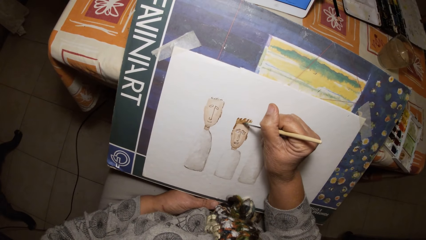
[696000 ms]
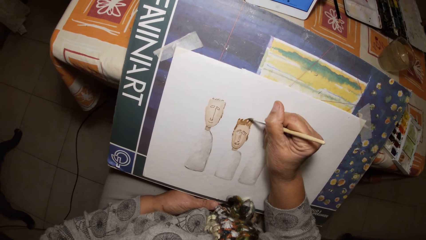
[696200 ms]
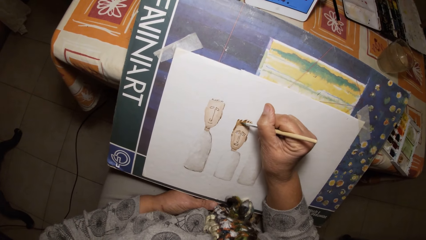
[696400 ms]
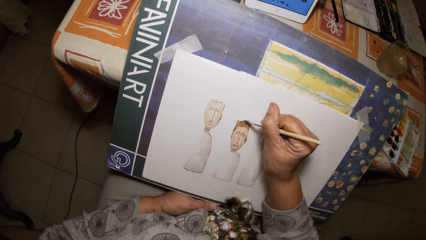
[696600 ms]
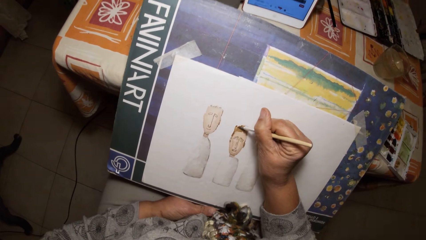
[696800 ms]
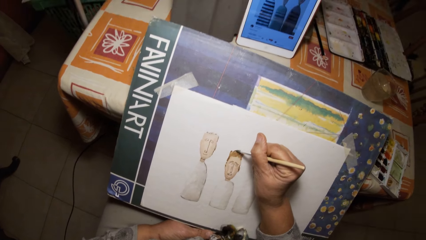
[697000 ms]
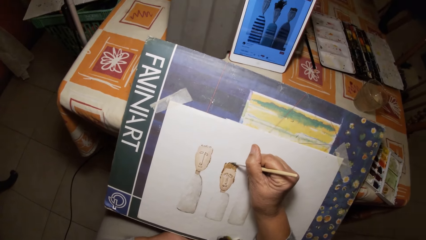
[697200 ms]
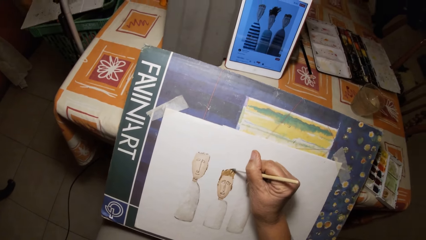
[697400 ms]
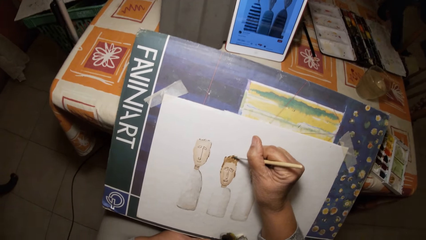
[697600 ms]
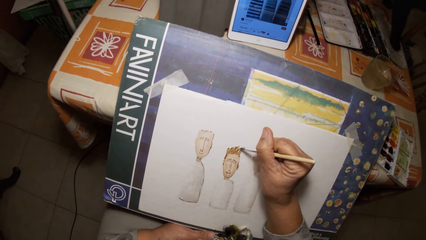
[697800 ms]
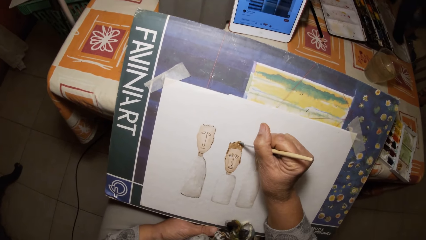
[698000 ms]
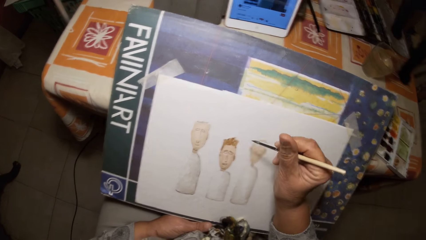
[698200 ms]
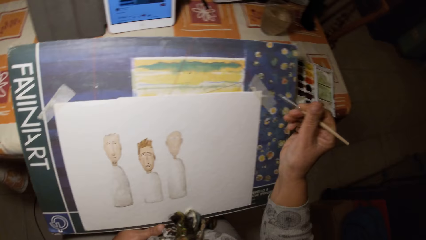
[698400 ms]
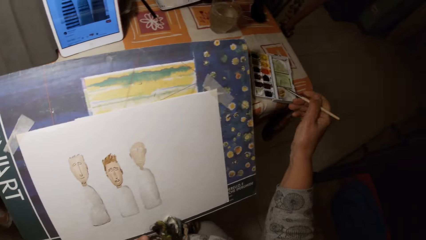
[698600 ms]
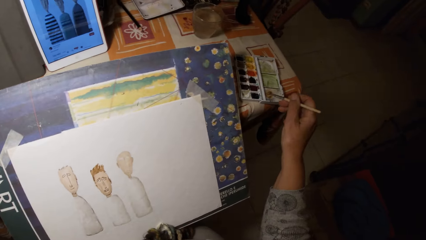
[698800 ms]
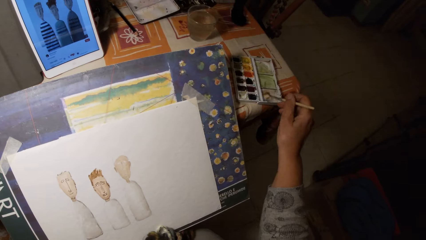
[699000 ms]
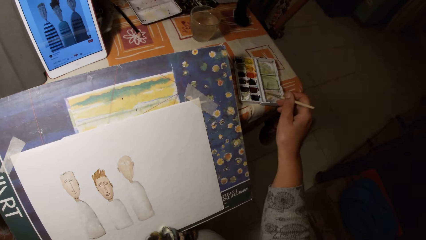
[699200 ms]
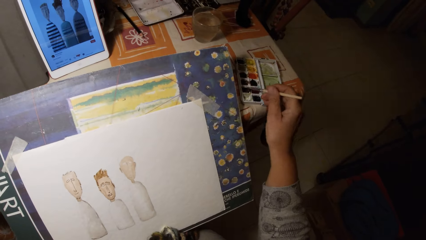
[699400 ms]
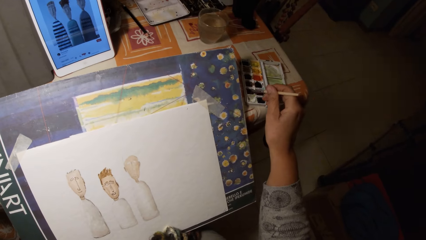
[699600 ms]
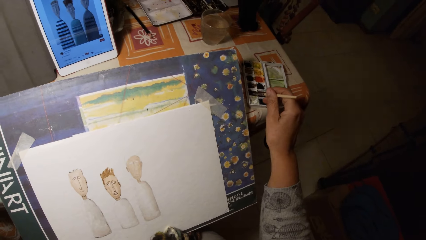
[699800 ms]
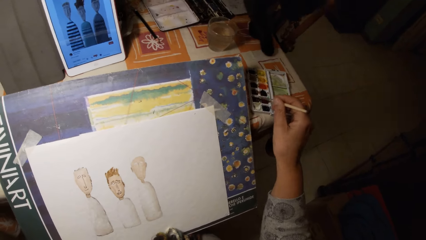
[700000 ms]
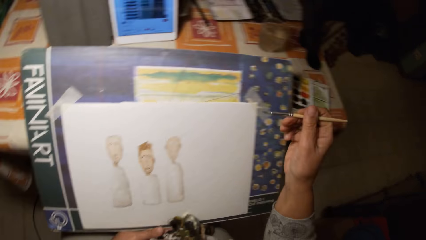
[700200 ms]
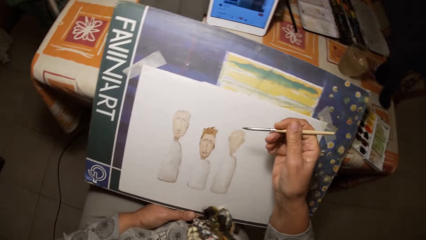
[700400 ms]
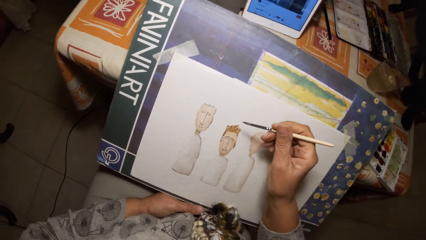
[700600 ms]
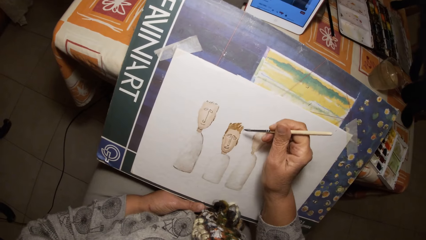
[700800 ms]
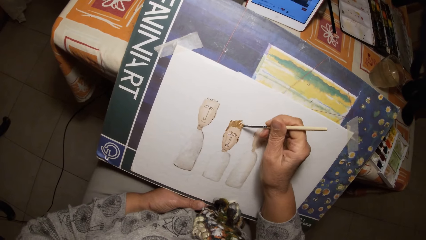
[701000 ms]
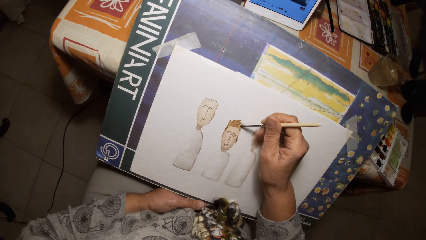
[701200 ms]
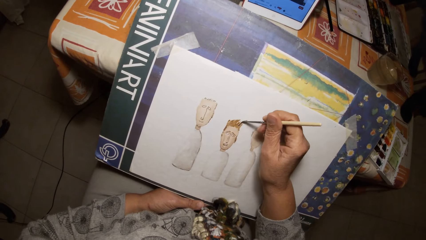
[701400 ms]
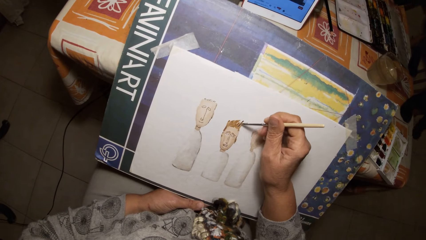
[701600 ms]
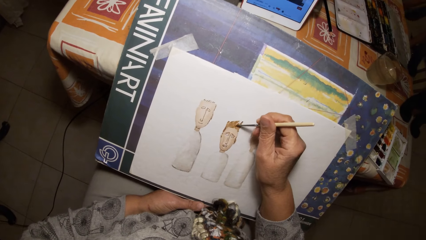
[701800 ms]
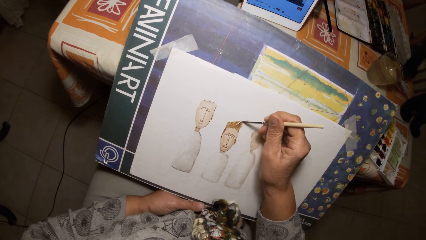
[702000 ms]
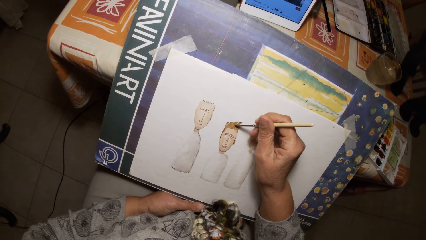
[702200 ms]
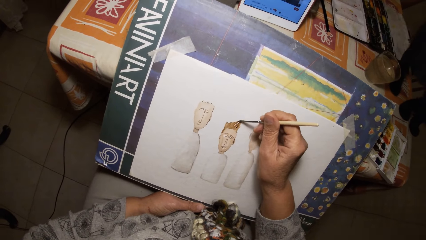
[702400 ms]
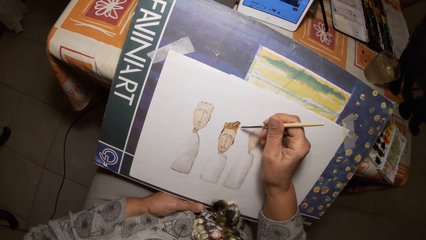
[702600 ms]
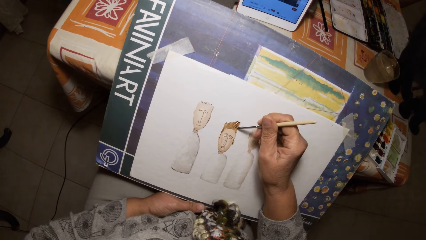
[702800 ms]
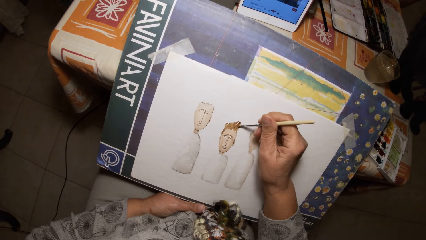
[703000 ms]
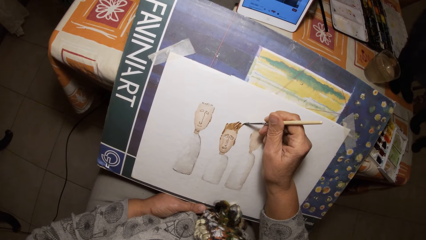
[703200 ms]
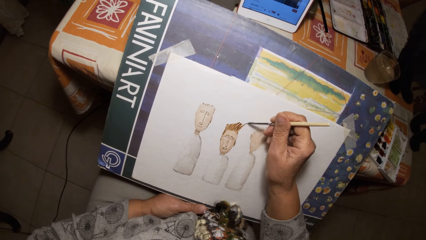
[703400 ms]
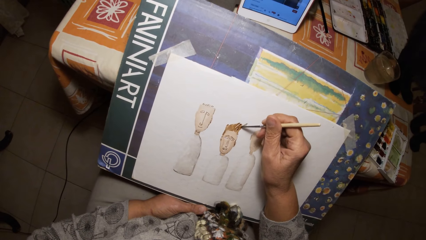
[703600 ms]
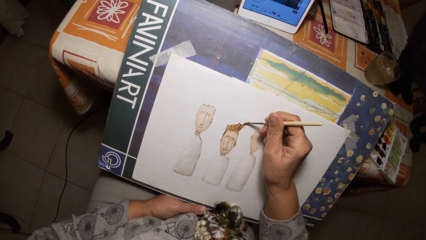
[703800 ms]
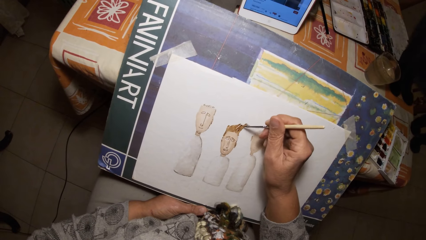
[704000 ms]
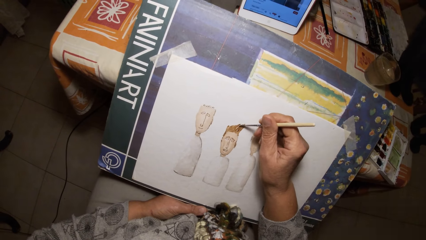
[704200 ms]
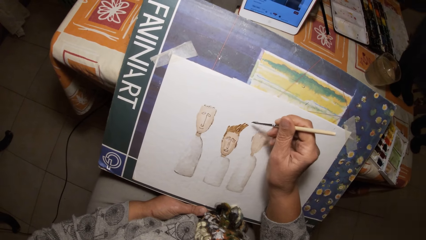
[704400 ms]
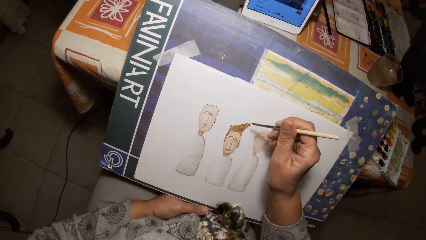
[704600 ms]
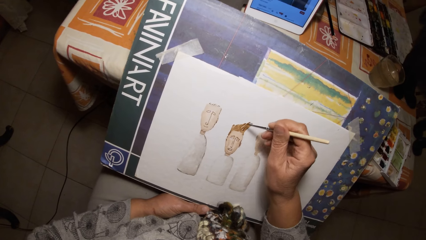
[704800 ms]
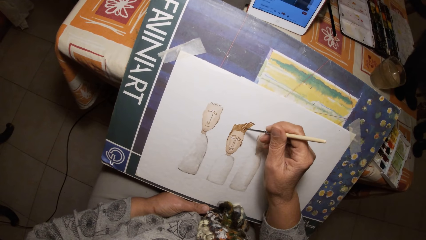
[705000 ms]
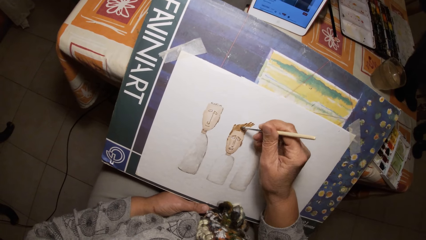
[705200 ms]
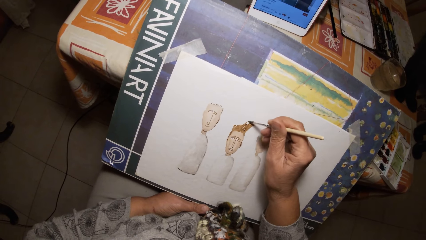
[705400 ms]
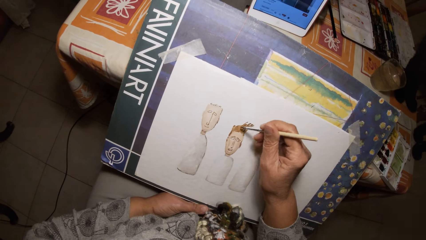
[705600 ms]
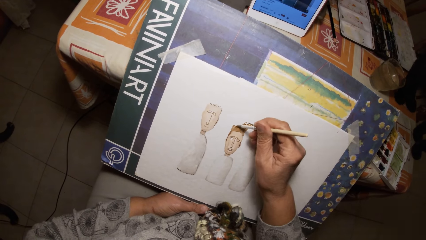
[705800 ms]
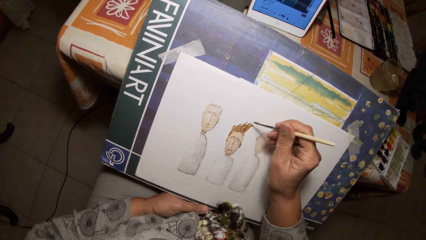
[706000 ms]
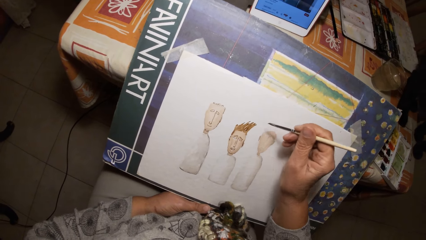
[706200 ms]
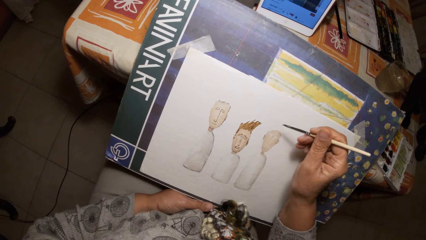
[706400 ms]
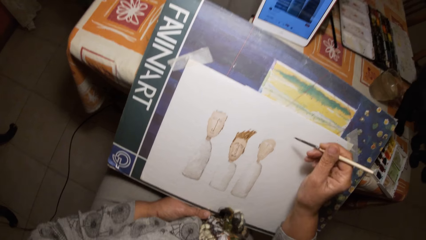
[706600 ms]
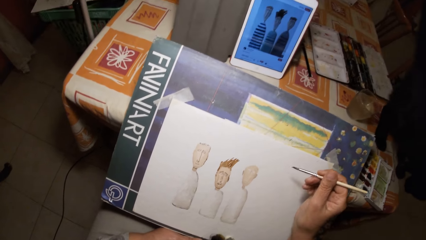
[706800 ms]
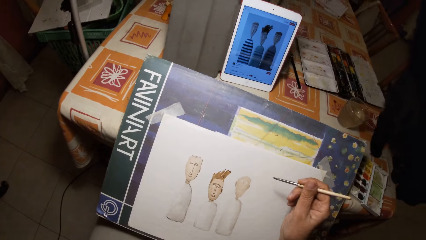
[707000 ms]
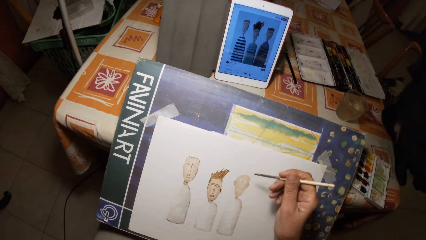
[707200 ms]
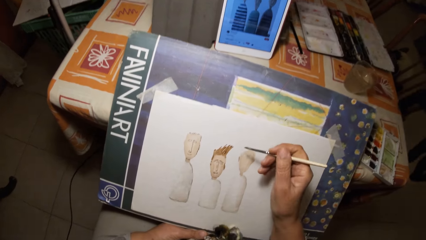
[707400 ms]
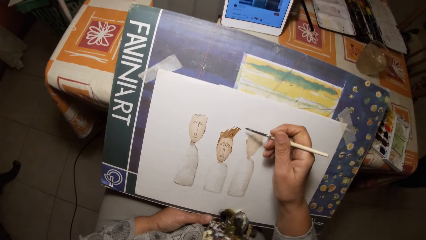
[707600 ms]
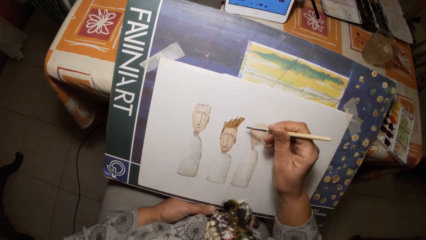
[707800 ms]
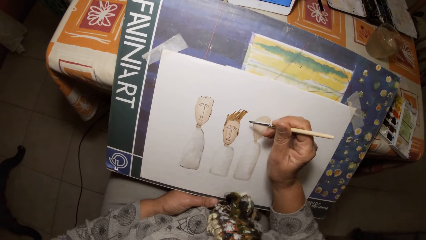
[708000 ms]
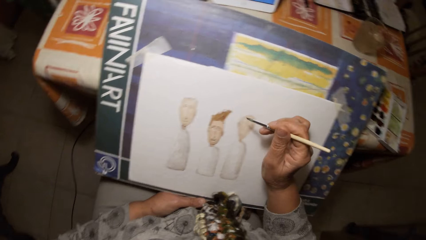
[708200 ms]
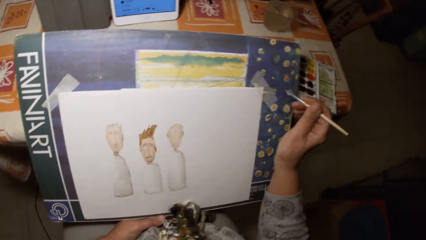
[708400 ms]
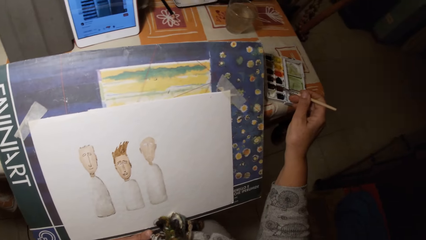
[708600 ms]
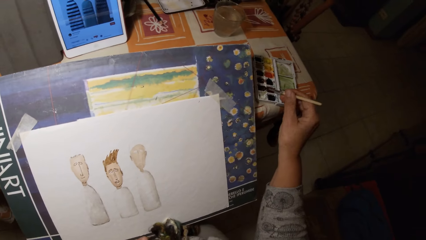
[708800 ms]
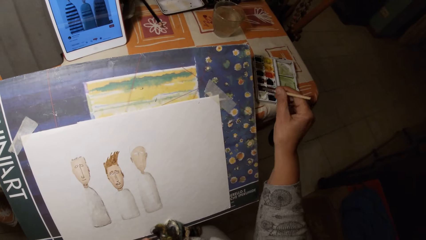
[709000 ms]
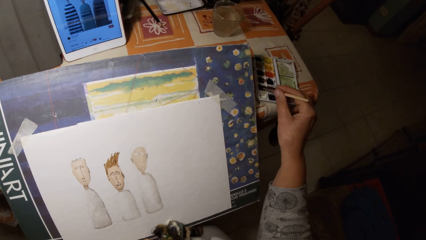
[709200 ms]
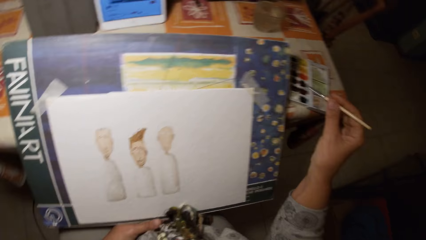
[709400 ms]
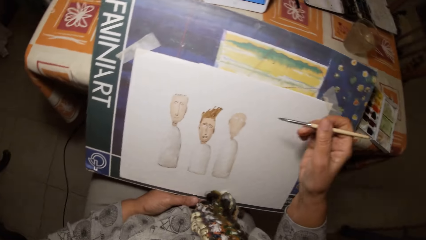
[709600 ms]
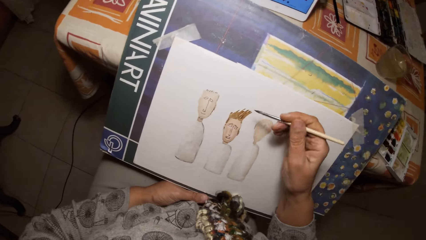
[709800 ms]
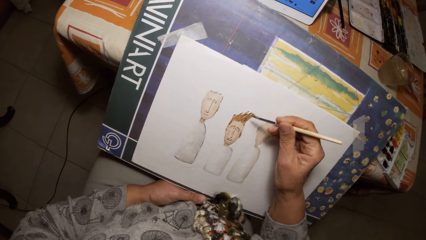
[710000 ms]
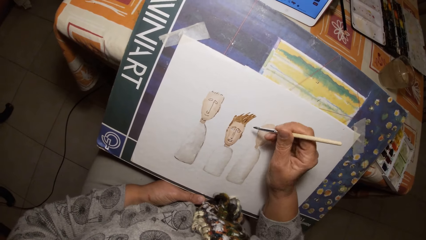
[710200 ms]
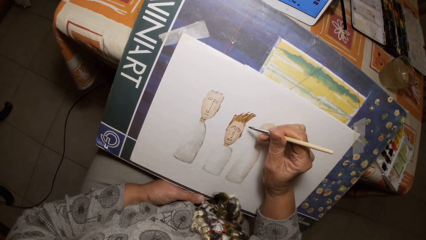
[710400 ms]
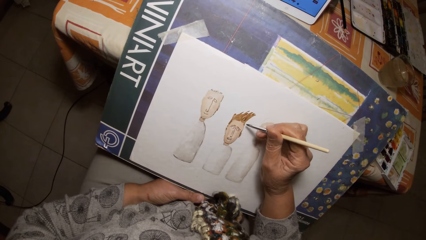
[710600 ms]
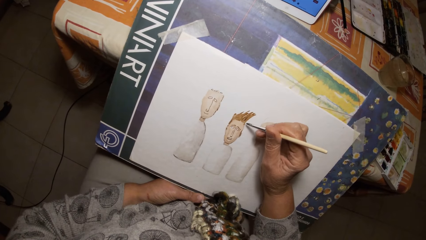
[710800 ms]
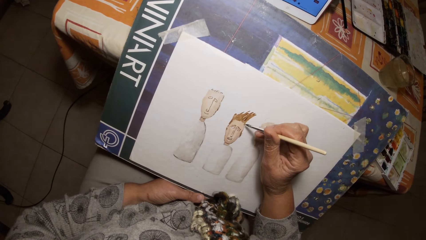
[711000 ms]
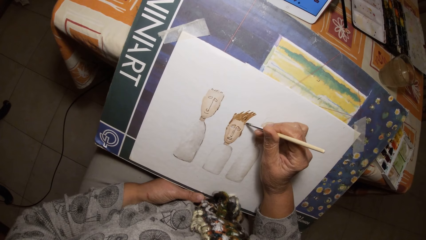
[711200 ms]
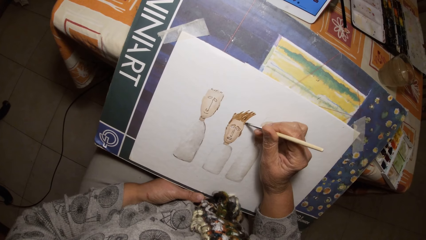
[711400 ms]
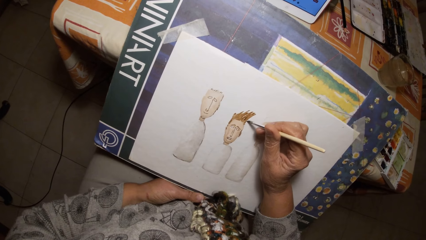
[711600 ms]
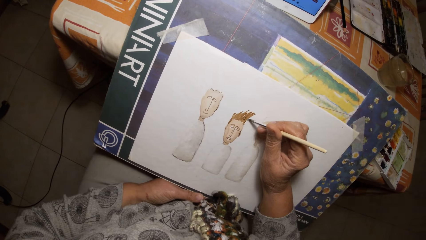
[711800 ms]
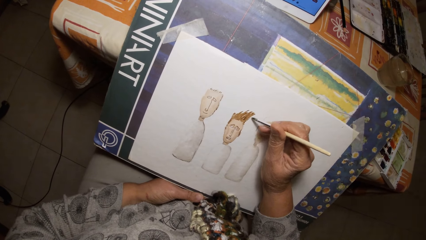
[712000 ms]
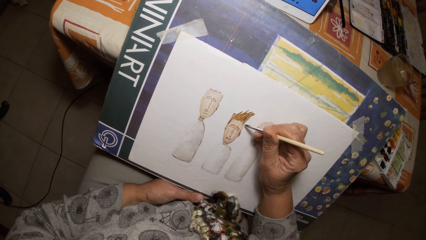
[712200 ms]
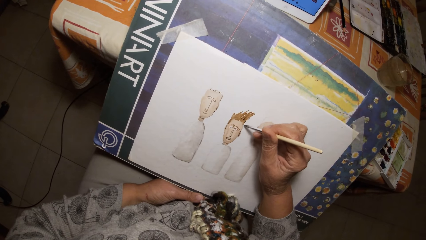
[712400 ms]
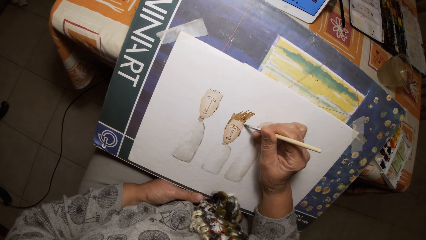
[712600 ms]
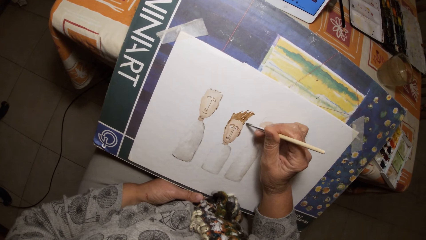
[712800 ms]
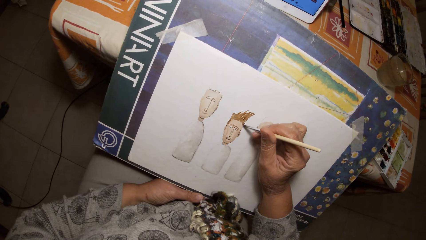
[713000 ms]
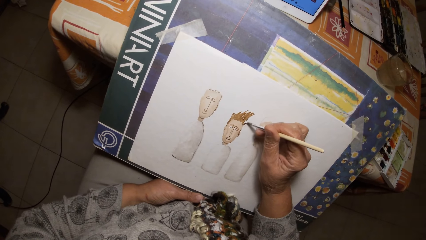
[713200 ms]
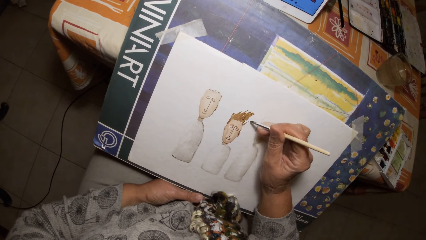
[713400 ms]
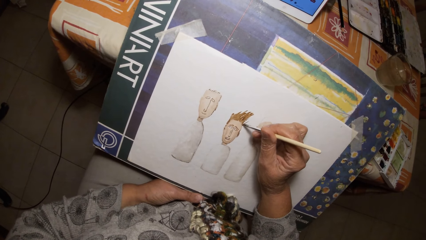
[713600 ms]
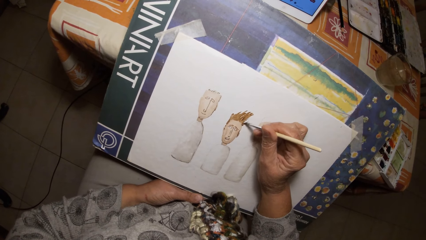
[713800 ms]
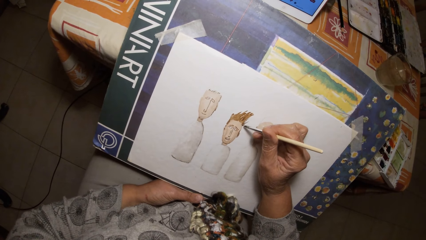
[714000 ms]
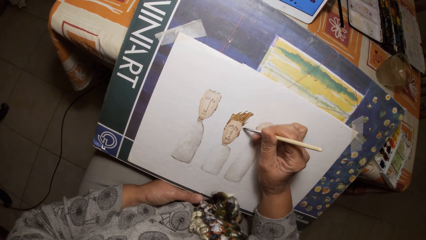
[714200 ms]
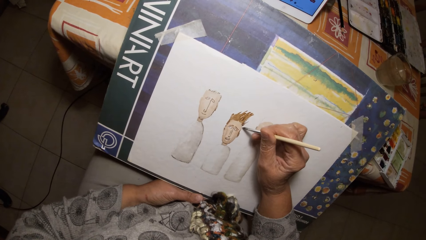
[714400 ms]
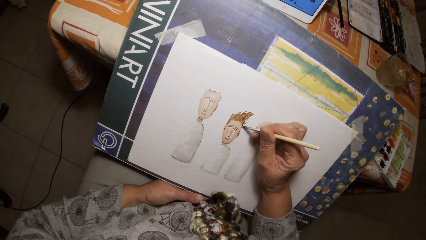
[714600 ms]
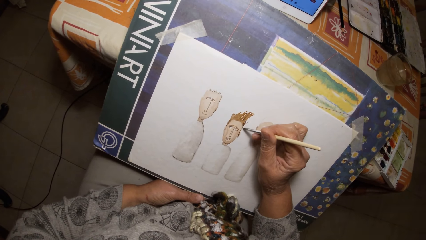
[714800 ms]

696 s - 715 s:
The camera wearer paints the cover of the paint palette with the paint brush in his right hand. He dips the paint brush in his right hand in the paint palette on the table. A cat walks on the table. The camera wearer draws on the paper with the paint brush in his right hand. He dips the paint brush in his right hand in the paint palette on the table. He draws on the paper with the paint brush in his right hand.
